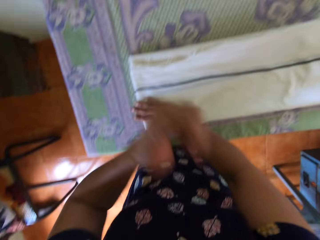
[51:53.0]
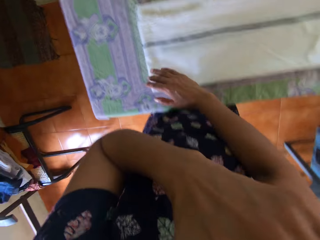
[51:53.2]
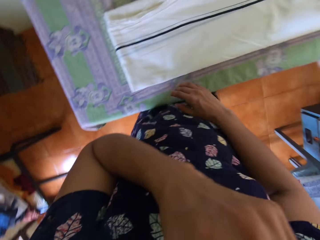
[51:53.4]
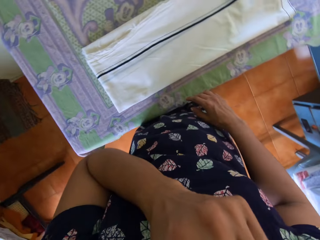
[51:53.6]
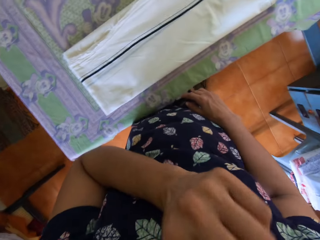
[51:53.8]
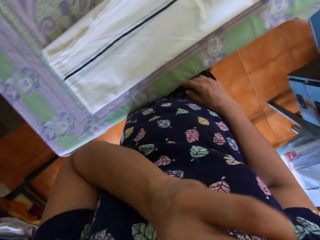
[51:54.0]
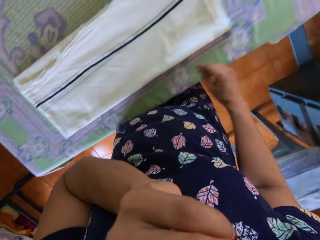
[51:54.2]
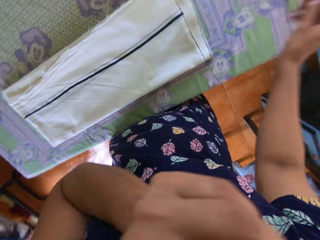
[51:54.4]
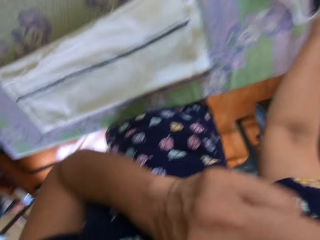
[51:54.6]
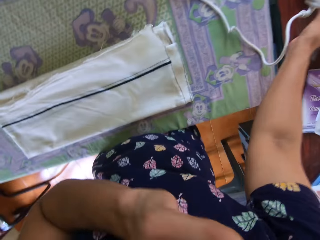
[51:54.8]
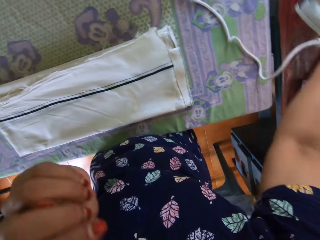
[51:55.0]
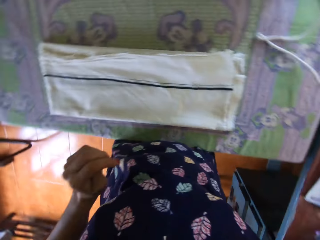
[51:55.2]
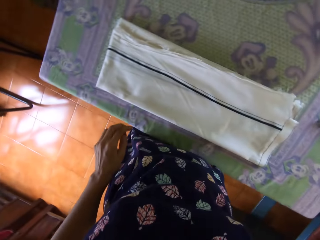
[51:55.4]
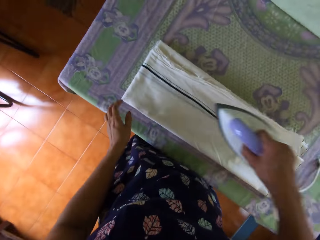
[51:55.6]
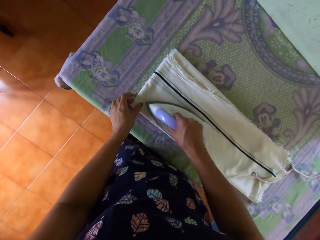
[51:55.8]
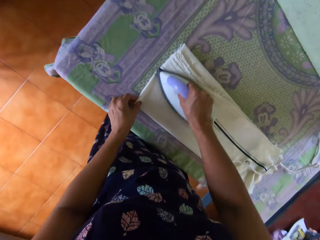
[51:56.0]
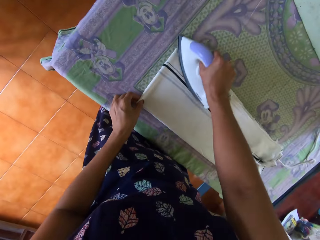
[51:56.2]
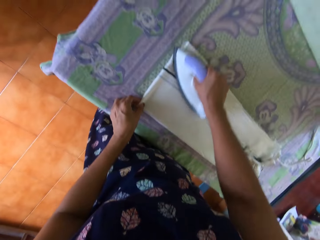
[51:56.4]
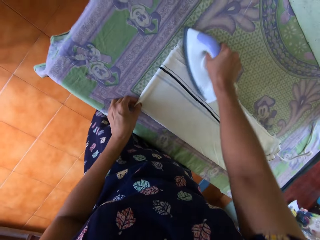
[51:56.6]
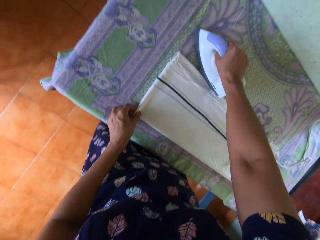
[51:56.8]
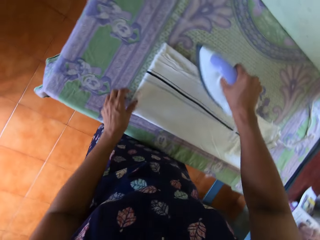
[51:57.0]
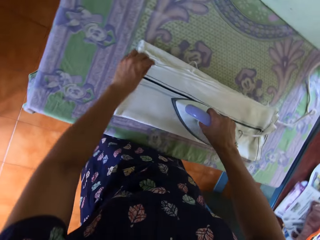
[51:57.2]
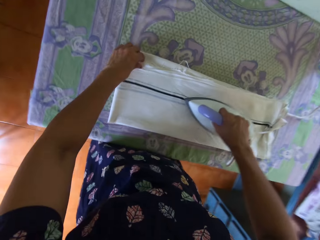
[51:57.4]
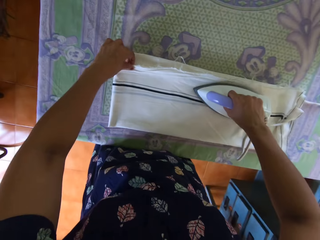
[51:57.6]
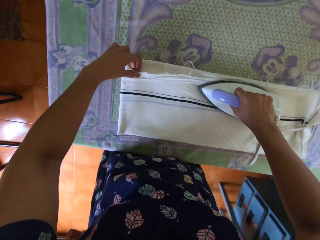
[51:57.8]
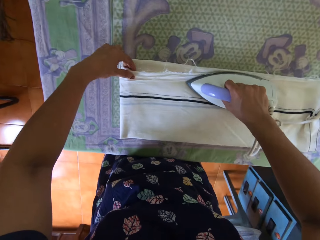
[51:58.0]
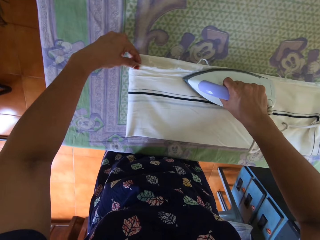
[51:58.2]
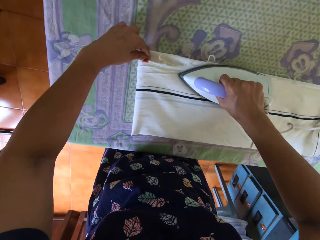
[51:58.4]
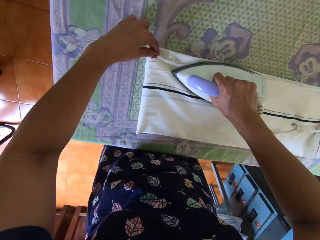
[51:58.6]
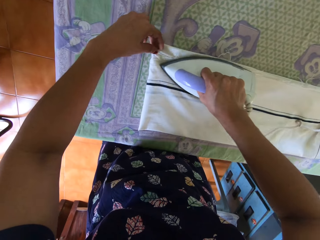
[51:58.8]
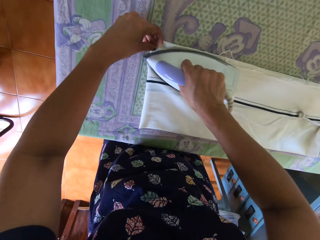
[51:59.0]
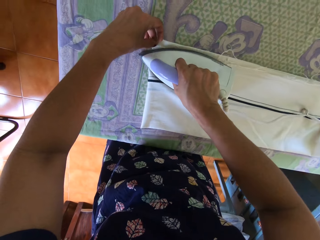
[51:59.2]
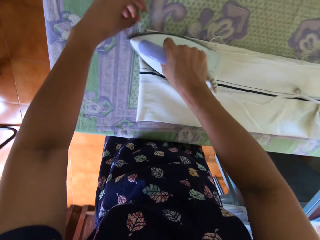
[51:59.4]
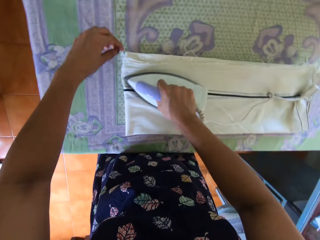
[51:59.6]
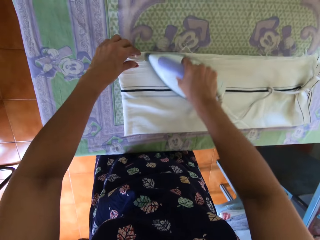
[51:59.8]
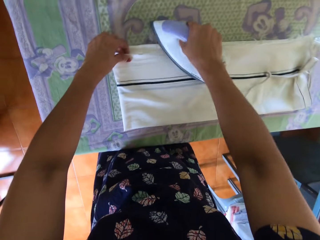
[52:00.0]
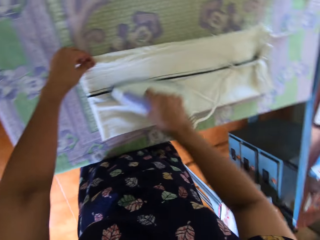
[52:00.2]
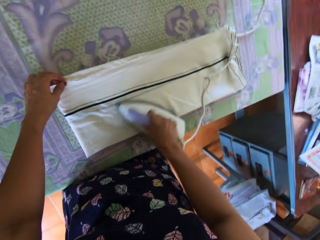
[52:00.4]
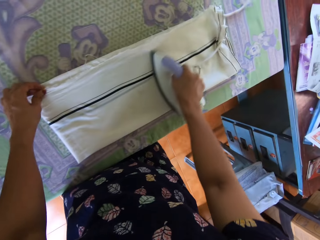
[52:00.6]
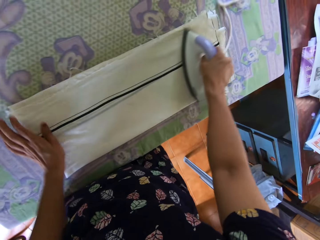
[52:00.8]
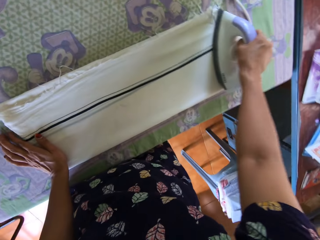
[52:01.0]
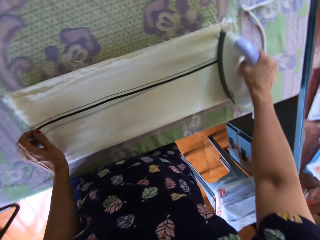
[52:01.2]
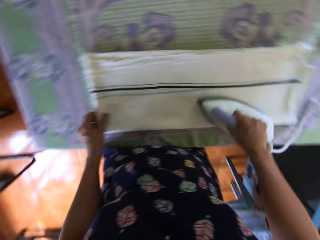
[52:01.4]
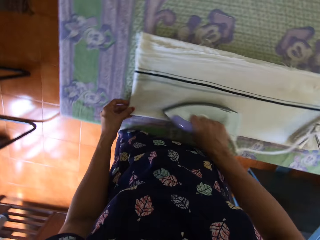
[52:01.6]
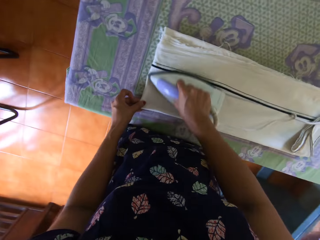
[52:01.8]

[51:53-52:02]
The camera wearer removes her left hand from the fabric or bedsheet. She lifts her left hand up. She touches her face with her left hand. She removes her right hand from the table. She picks up the pressing iron with her right hand. She lowers her left hand from her face. She holds the iron with her right hand. She moves her left hand on the fabric. She irons the fabric. She holds the bedsheet with her left hand. She straightens the bedsheet with the pressing iron in her right hand. She moves her left hand fingers on the fabric while ironing. She moves her left hand from the fabric. She moves her left hand on the fabric while ironing.

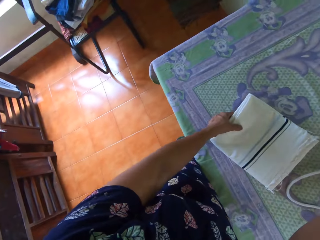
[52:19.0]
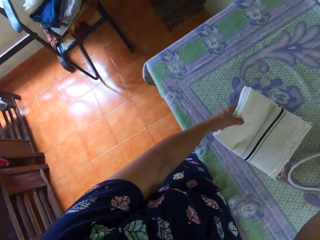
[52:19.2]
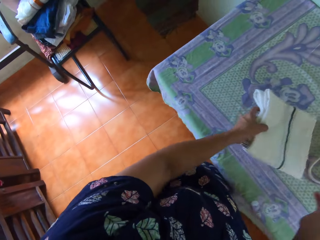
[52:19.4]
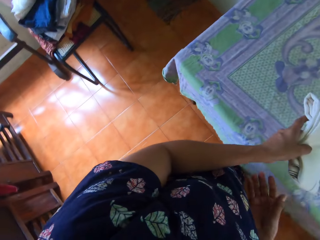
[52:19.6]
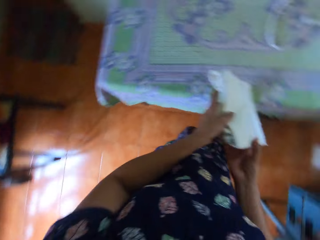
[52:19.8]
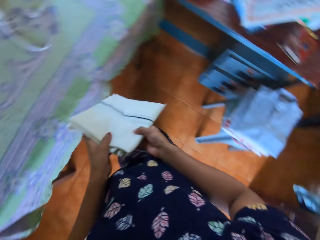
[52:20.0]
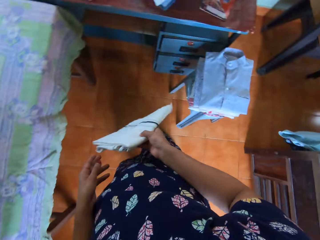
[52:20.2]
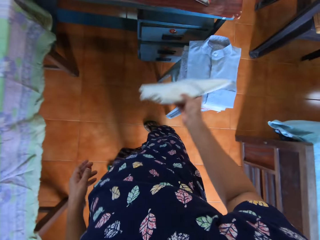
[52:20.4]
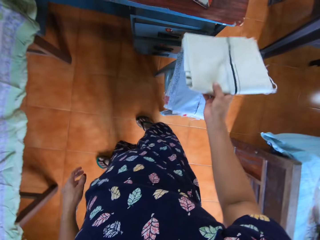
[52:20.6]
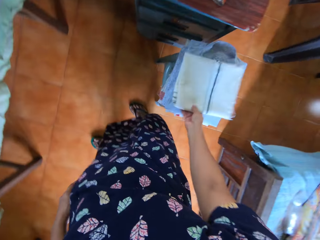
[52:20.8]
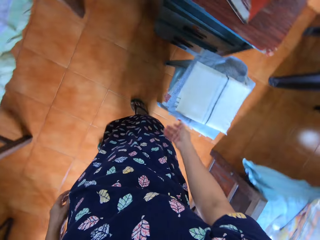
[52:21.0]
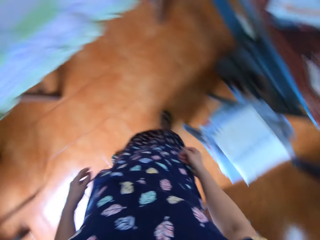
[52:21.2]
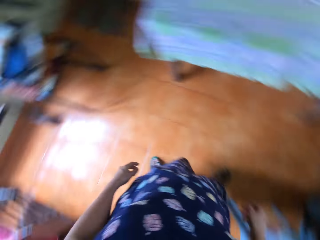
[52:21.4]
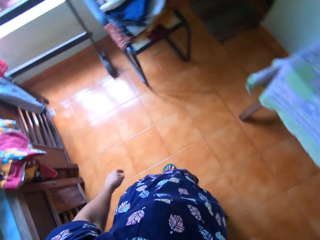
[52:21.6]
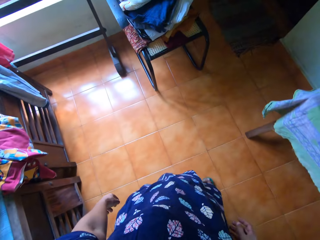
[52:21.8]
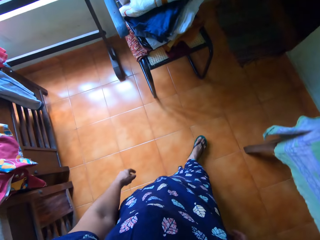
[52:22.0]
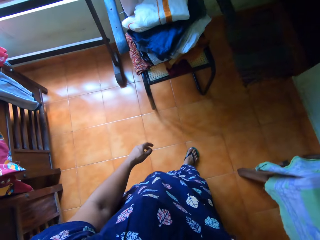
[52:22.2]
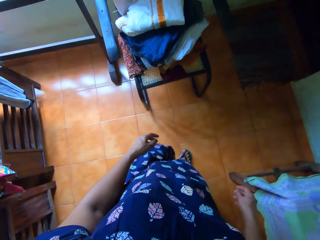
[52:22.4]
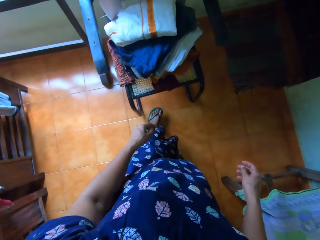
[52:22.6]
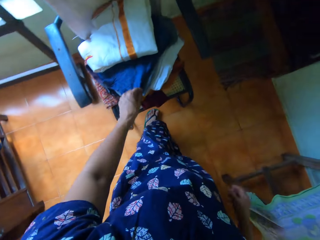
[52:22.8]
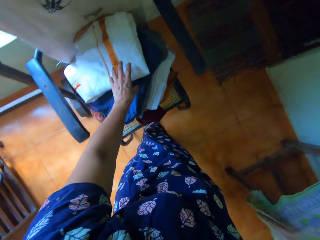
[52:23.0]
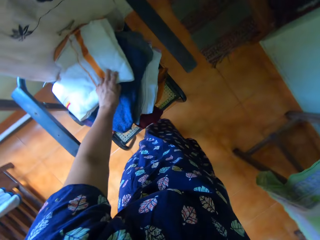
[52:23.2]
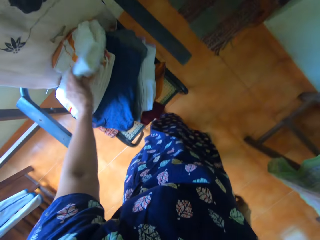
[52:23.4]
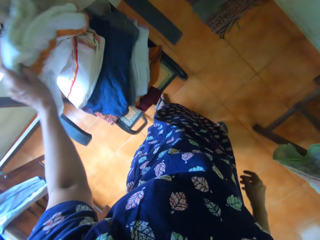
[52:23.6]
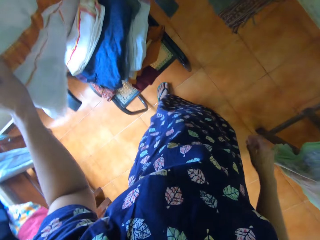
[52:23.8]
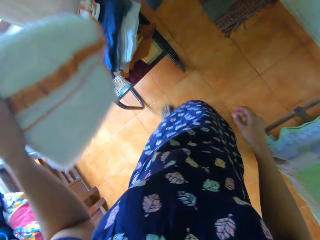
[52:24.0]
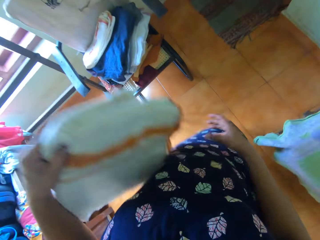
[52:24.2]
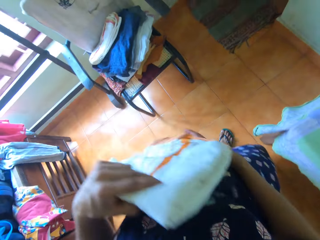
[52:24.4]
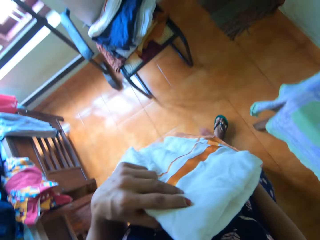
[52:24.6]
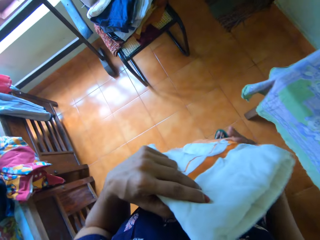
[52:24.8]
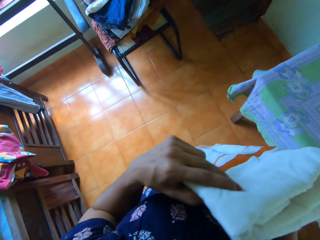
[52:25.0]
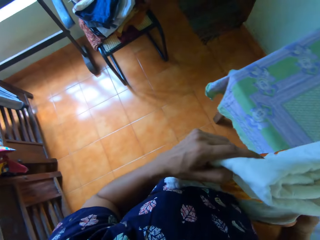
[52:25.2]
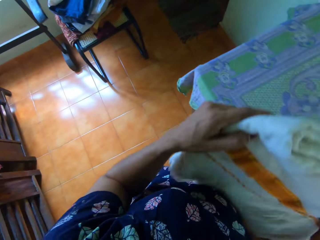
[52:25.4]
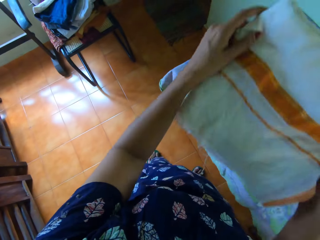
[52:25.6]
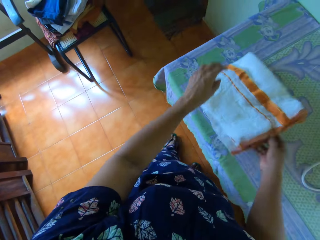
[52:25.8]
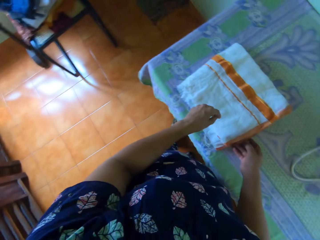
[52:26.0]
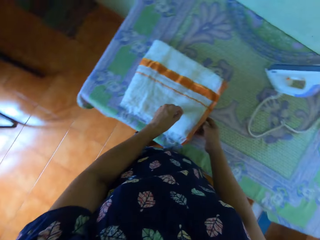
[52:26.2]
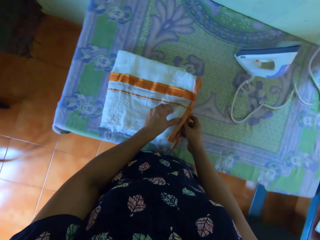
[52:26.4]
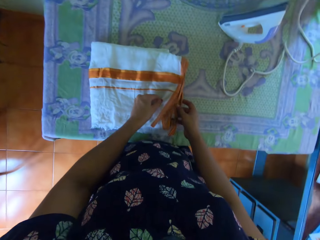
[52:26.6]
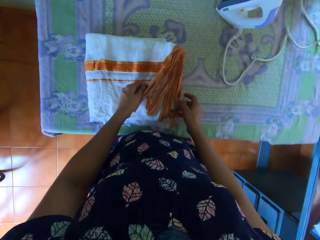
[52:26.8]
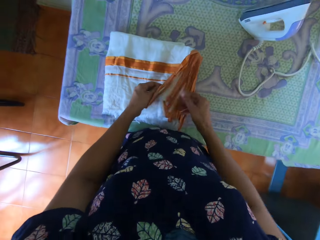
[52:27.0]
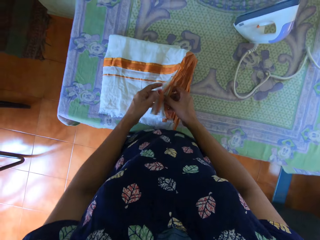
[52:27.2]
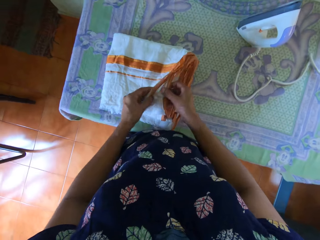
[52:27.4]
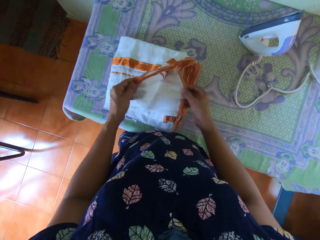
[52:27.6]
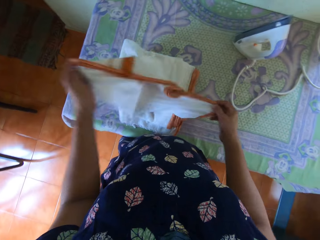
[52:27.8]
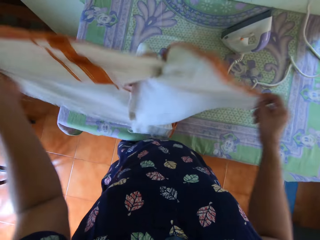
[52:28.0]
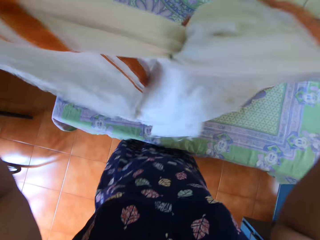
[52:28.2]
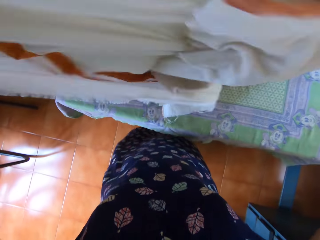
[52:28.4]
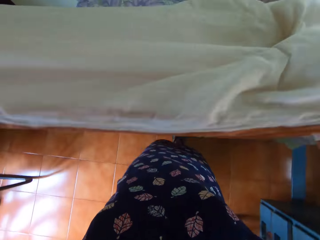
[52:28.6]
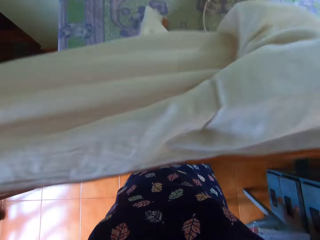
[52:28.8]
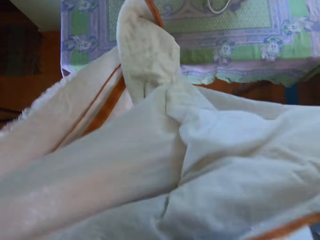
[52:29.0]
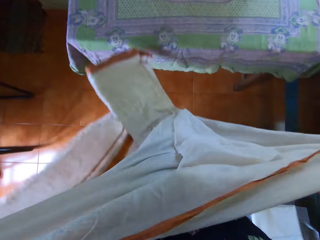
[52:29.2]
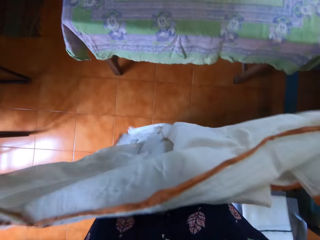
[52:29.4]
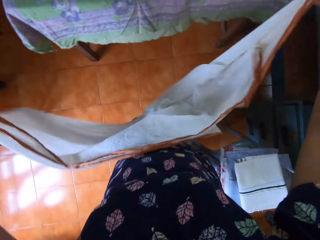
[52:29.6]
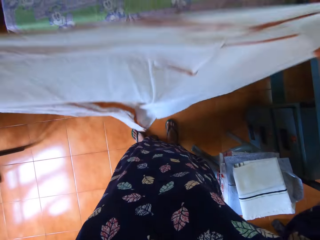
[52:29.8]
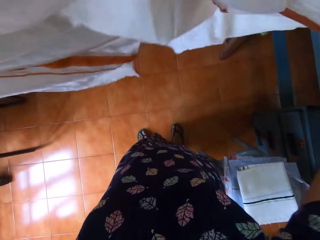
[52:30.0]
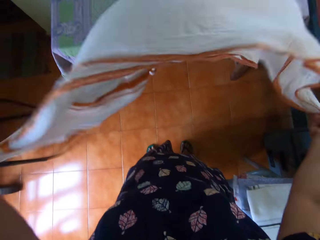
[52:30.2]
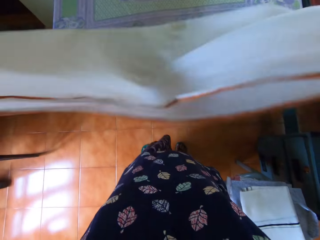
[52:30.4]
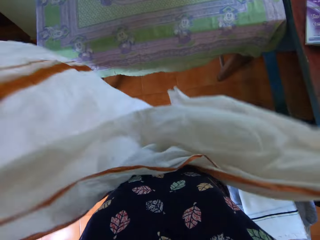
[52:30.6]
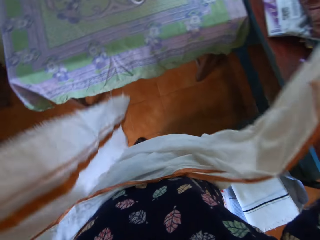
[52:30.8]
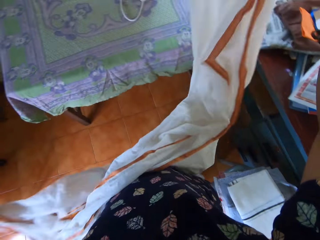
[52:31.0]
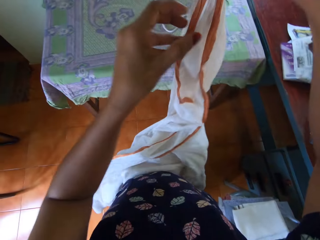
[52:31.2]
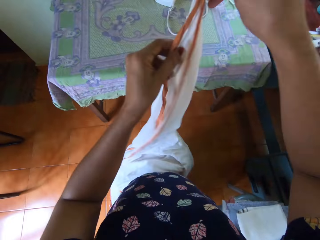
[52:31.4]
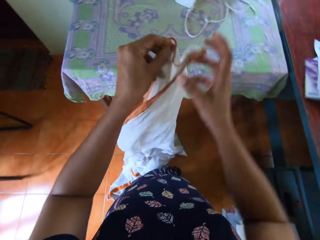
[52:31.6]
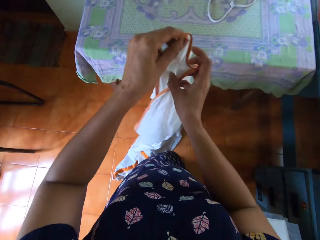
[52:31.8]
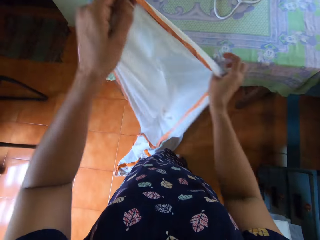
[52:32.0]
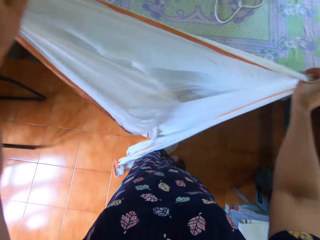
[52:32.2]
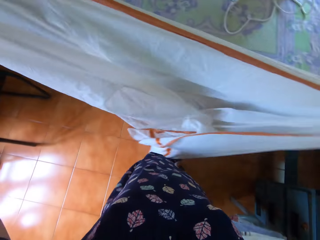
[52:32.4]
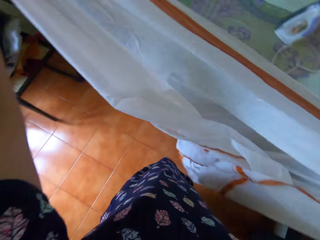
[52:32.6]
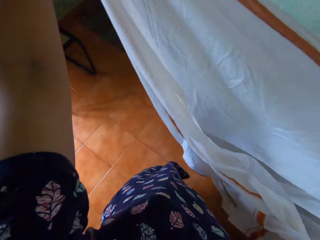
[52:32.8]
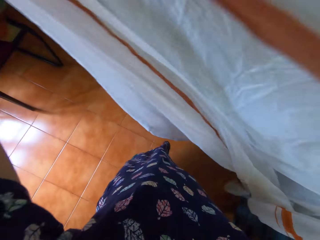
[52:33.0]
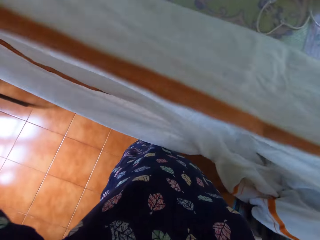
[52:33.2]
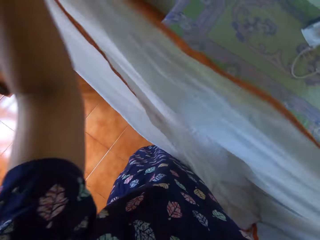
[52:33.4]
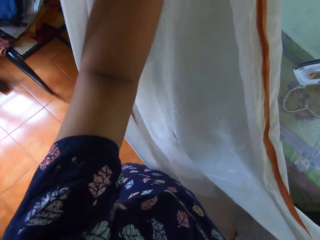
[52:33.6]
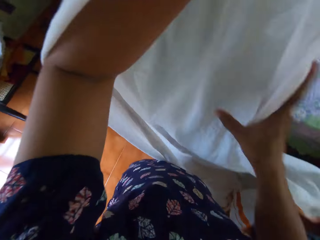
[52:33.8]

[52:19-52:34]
The camera wearer looks around. She lifts the fabric with her left hand, places her right hand on the fabric and looks around. She transfers the bedsheet to her right hand. She drops the bedsheet on a pile of ironed clothes on a stool with her right hand. She walks around the house. She picks up another bedsheet from a pile of clothes on a chair with her left hand. She walks back. She holds the bedsheet with both hands. She drops the bedsheet on the table with both hands. She holds the fabric with both hands. She opens up the bedsheet with both hands. She removes the bedsheet from the table with both hands.
